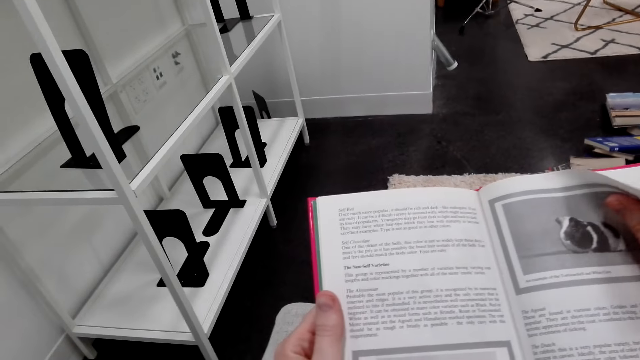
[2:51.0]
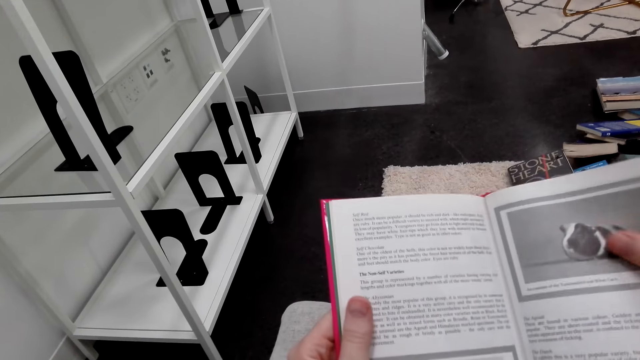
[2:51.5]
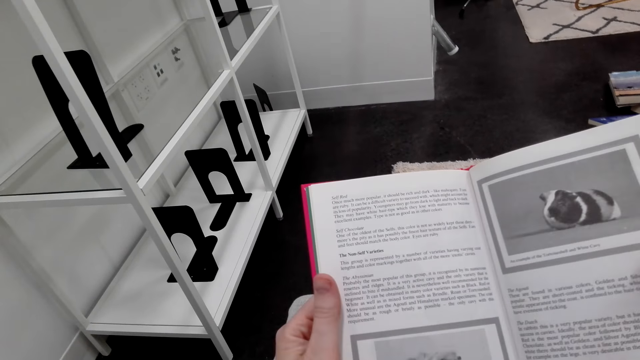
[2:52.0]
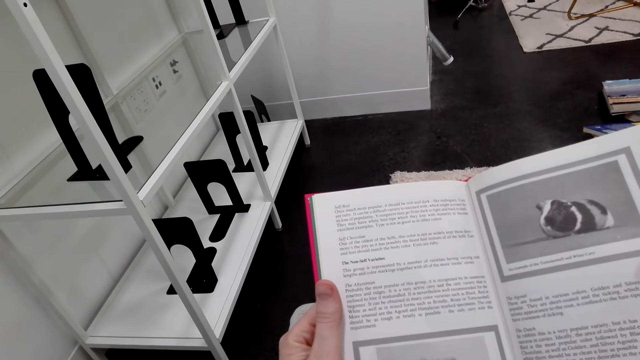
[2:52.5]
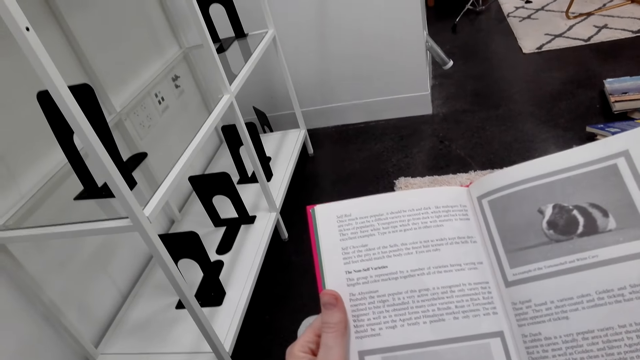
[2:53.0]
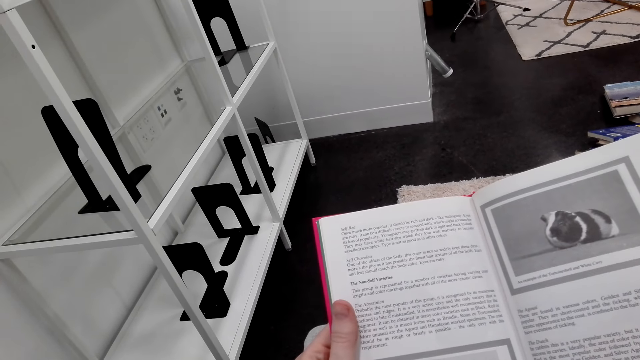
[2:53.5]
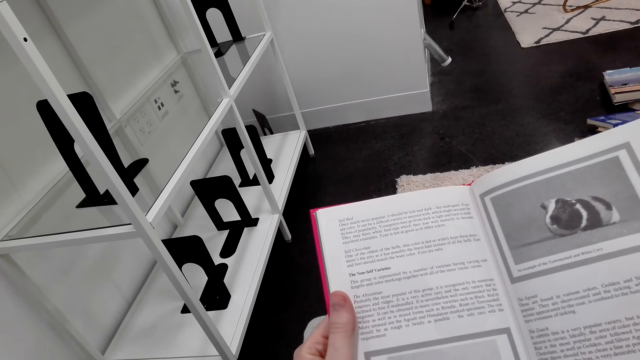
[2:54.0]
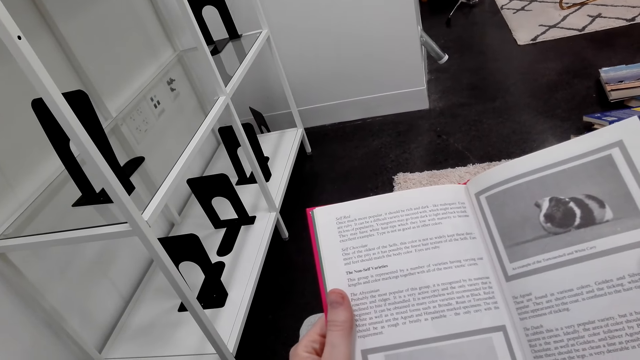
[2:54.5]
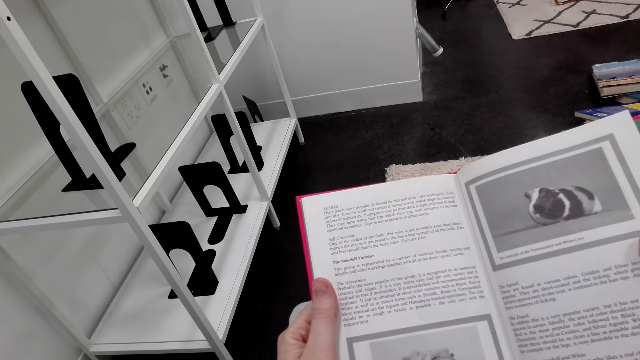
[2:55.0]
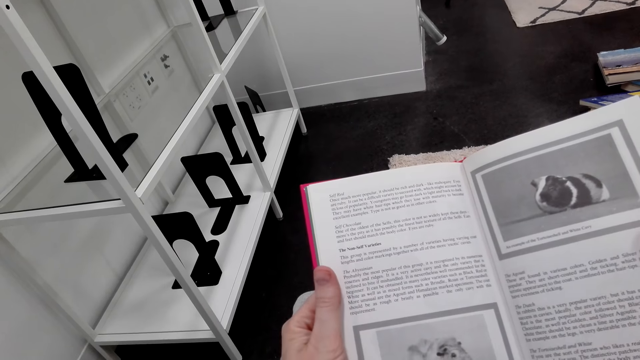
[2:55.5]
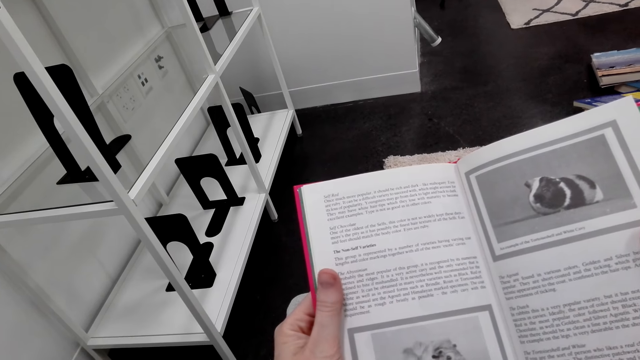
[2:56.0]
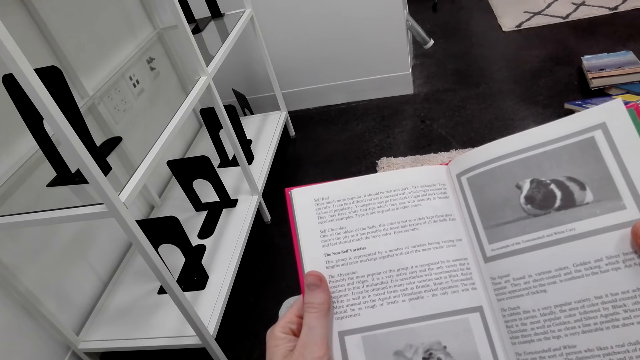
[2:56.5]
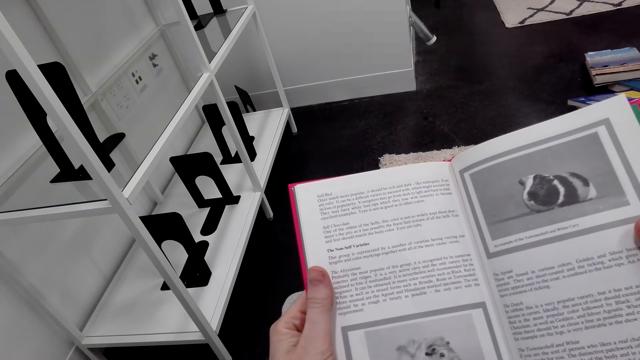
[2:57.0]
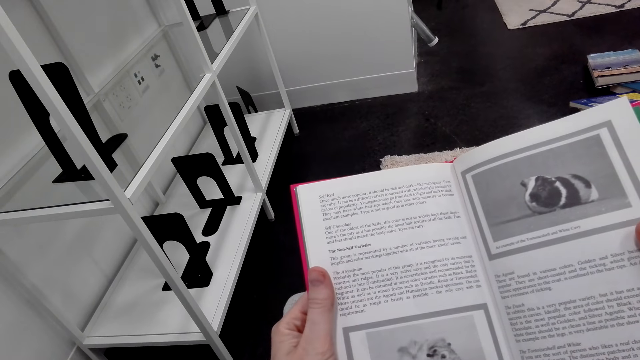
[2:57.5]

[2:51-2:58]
The camera wearer holds the book page. They read the book.

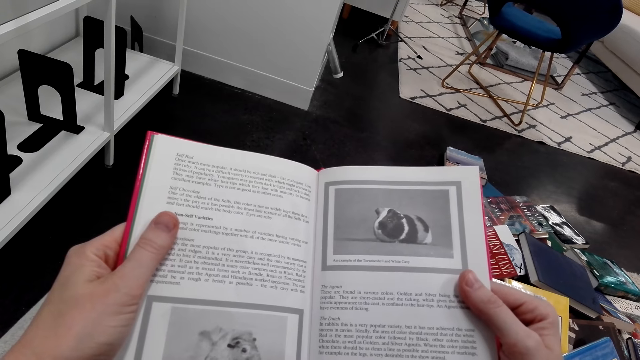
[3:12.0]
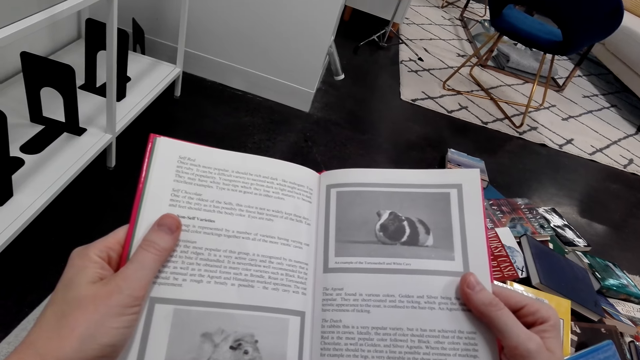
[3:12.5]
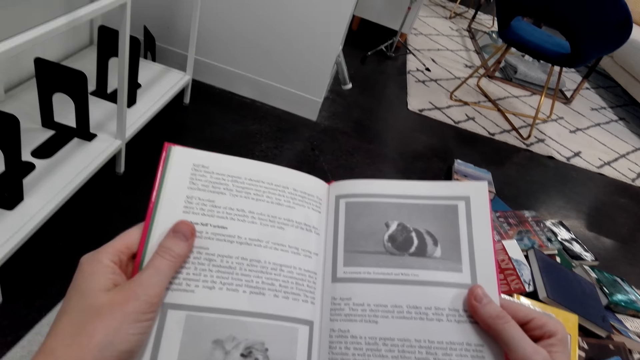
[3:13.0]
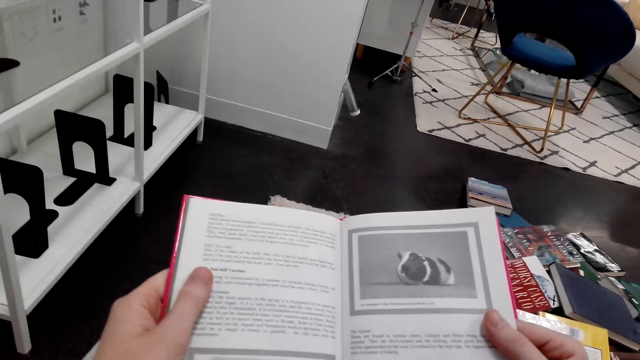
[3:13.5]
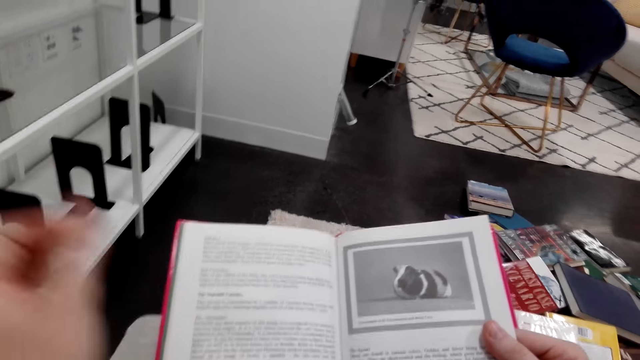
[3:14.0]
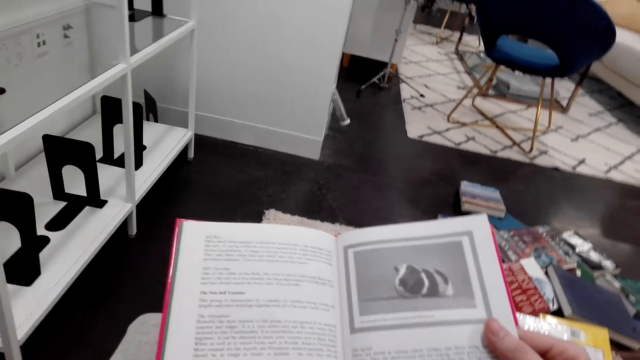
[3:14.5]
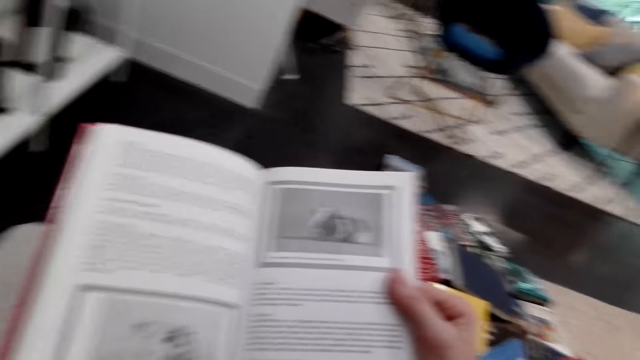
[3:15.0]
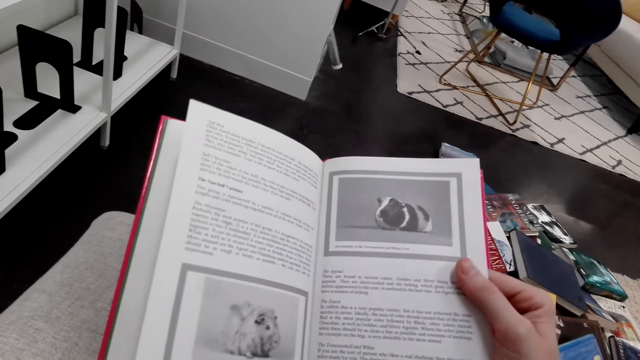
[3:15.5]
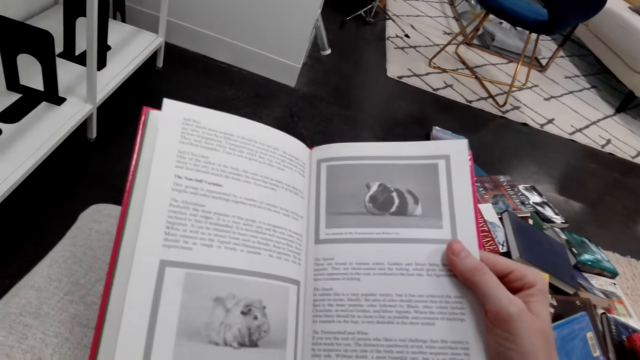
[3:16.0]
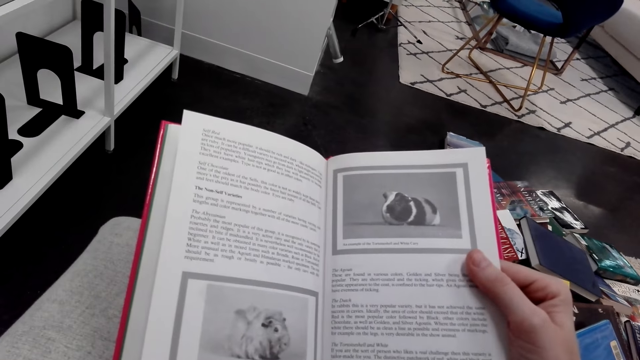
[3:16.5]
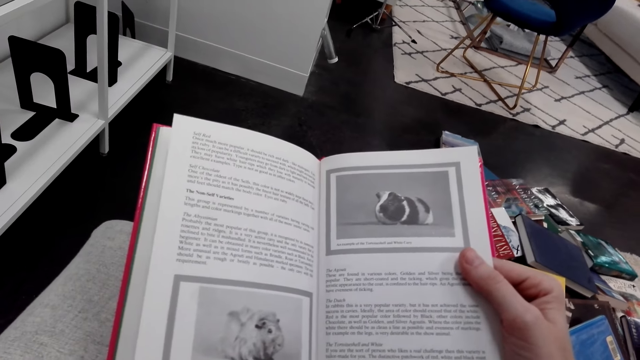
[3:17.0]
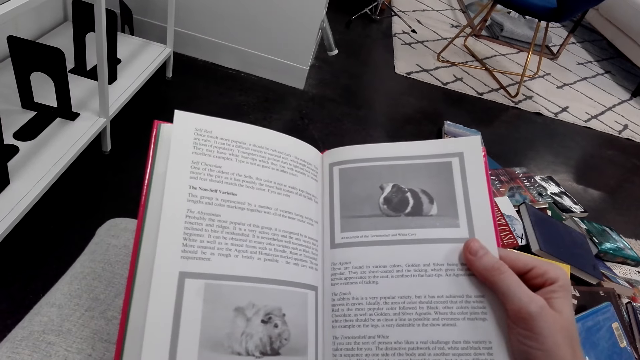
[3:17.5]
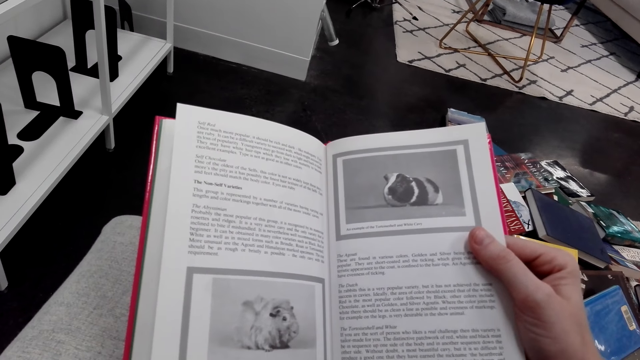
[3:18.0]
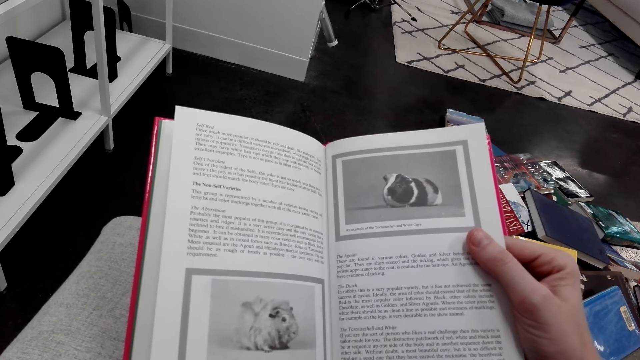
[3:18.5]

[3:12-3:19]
The camera wearer moves a hand upwards and reads a book.

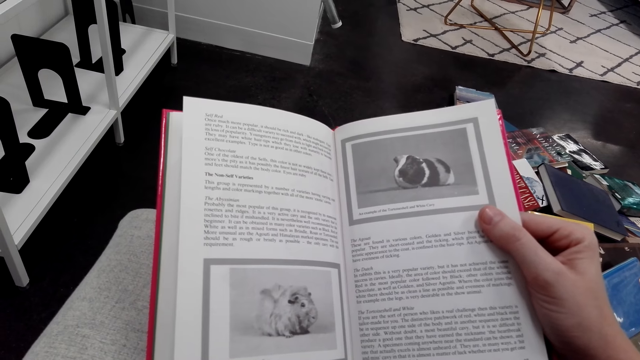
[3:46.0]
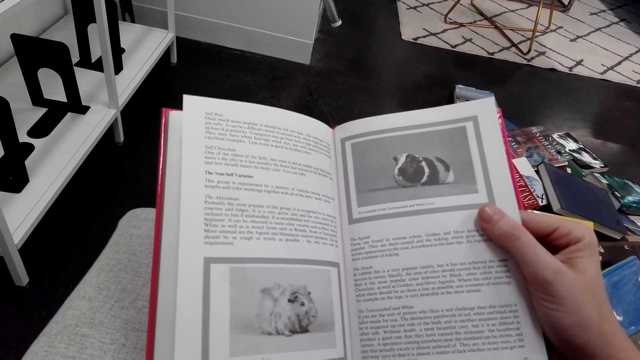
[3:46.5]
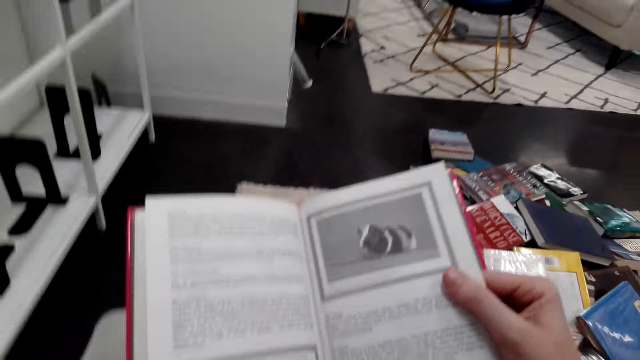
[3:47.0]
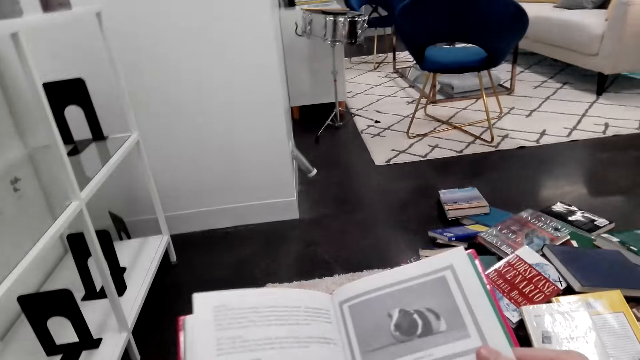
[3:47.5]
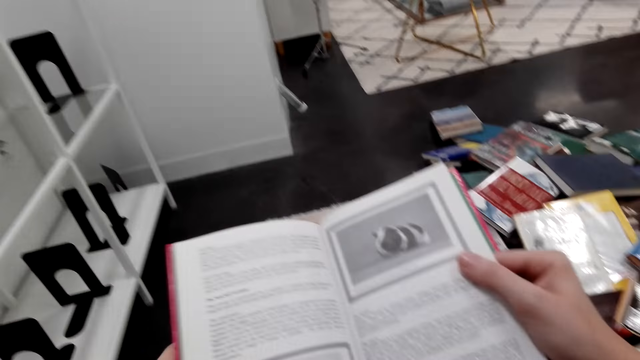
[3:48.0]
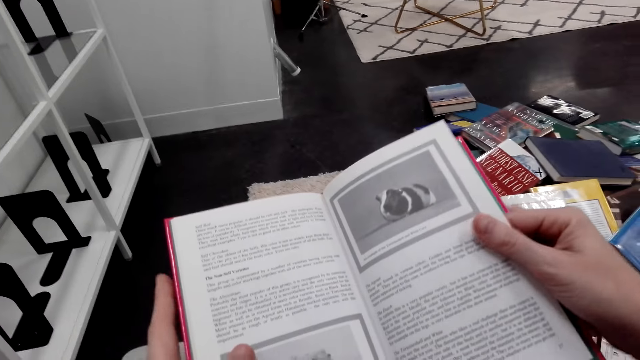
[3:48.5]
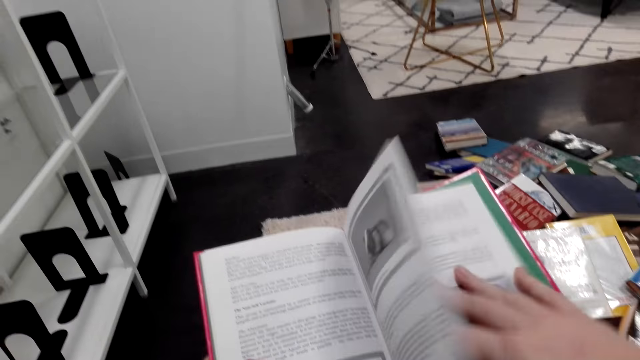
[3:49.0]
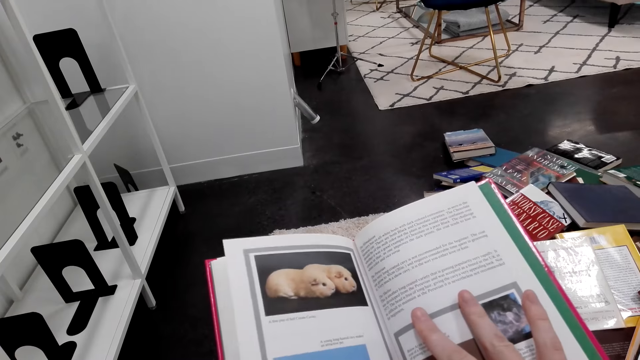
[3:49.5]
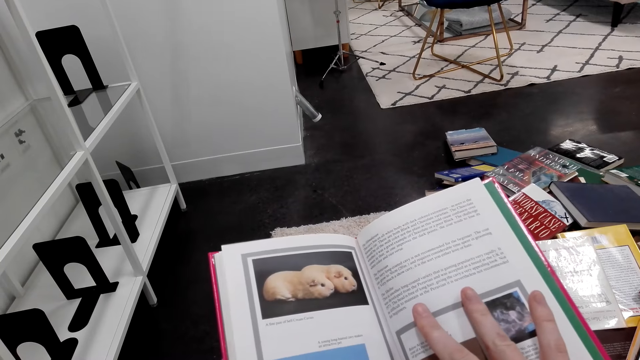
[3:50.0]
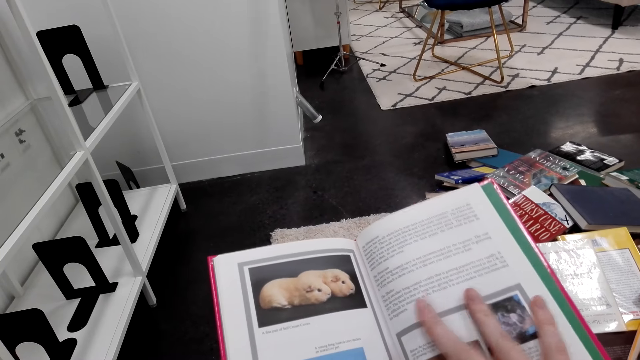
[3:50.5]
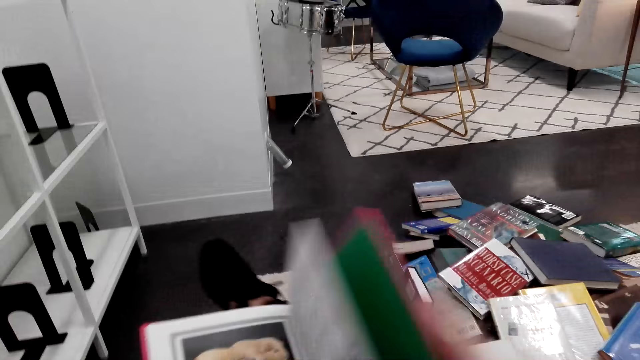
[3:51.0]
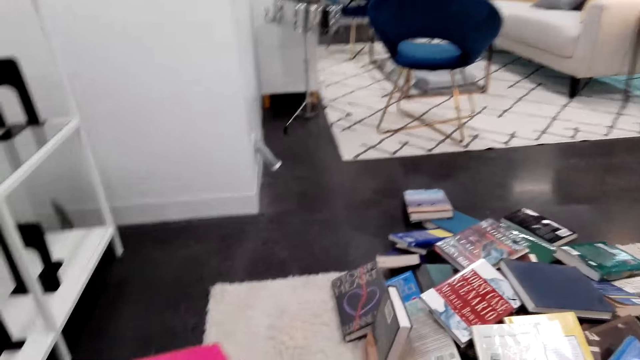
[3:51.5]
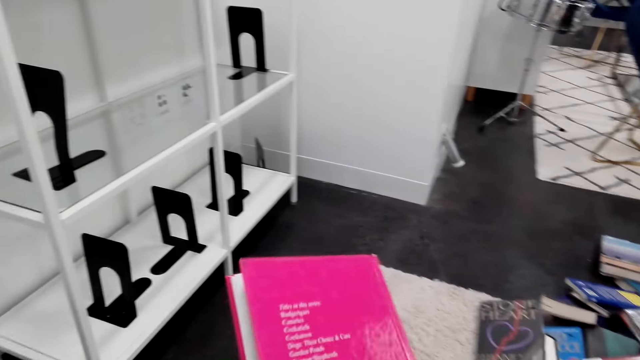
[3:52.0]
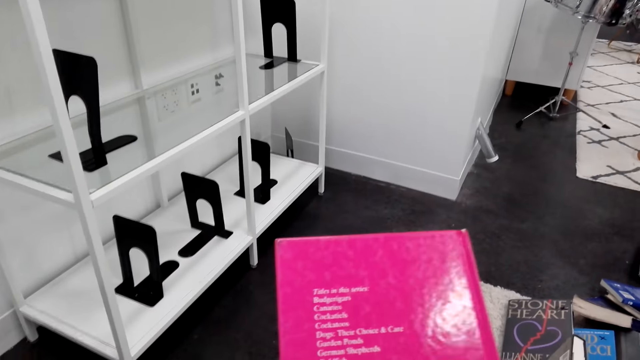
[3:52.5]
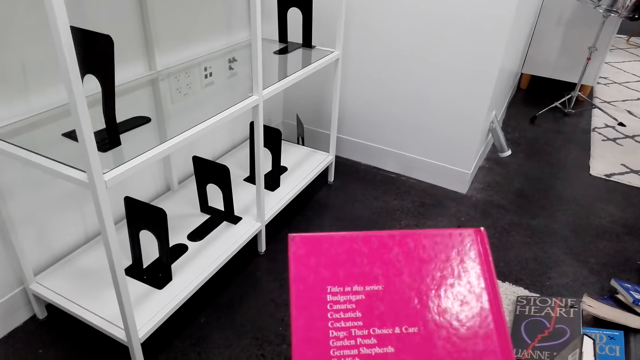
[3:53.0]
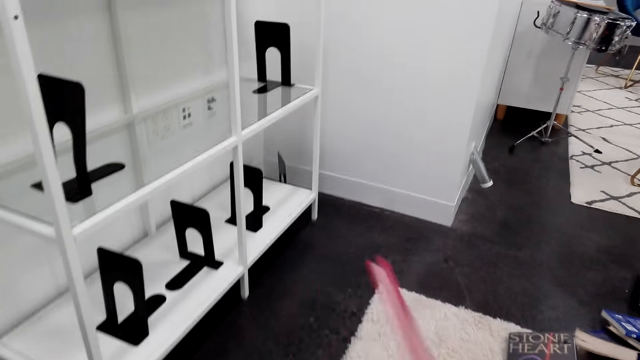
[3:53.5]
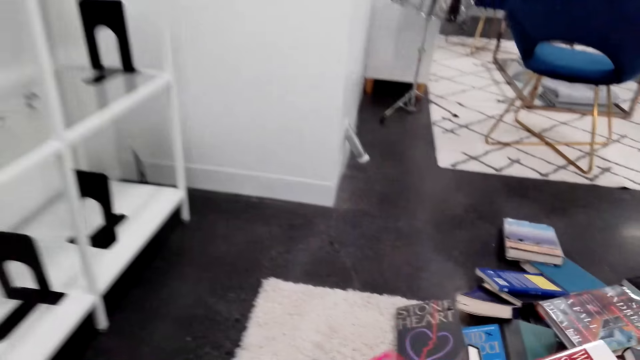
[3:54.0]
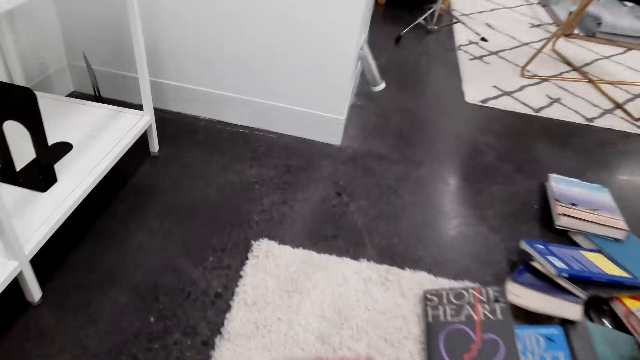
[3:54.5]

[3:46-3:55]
The camera wearer holds a book. They turn the book page. They read the book. They close the book. They look at the back of the book. They move around.
